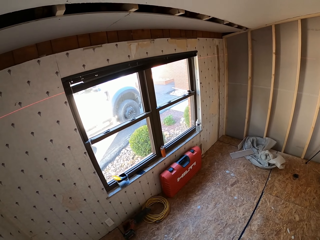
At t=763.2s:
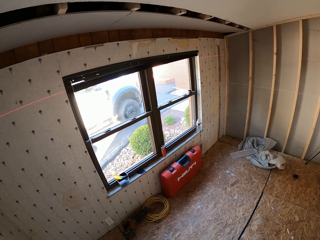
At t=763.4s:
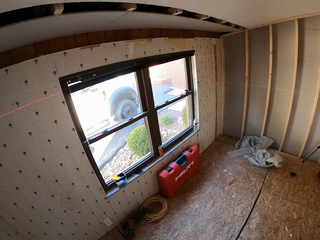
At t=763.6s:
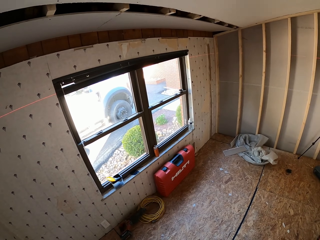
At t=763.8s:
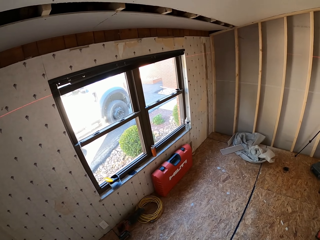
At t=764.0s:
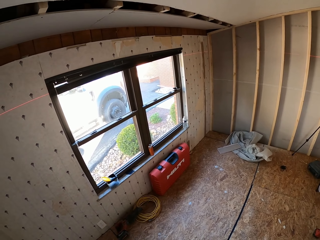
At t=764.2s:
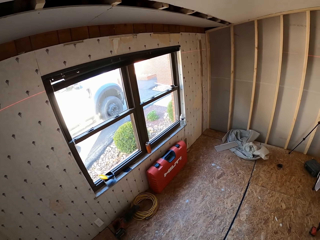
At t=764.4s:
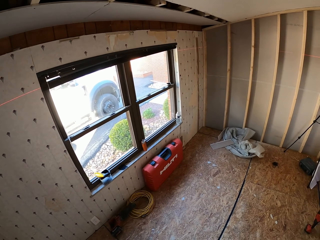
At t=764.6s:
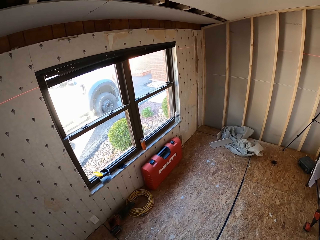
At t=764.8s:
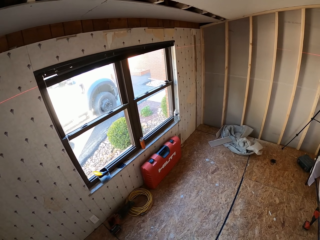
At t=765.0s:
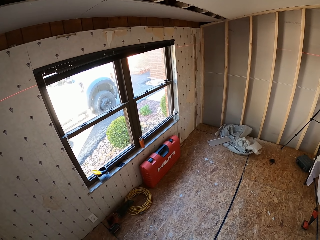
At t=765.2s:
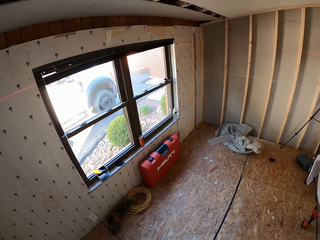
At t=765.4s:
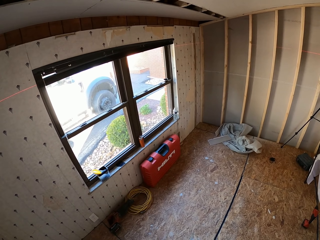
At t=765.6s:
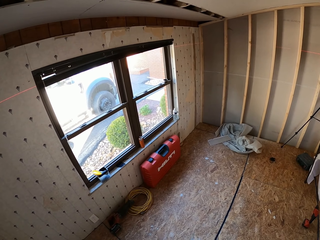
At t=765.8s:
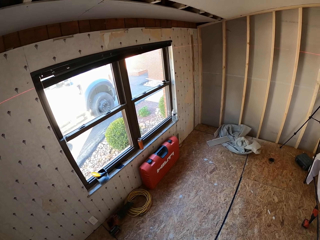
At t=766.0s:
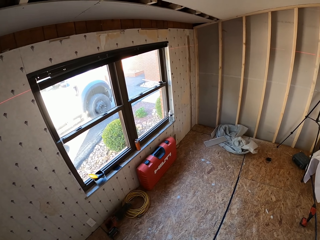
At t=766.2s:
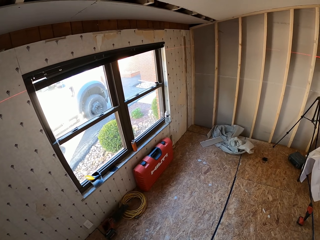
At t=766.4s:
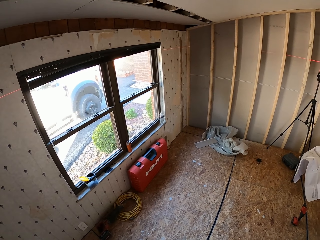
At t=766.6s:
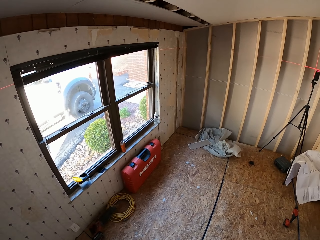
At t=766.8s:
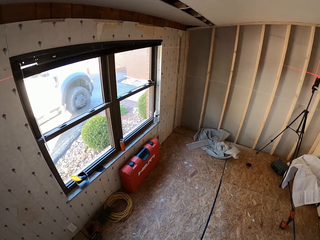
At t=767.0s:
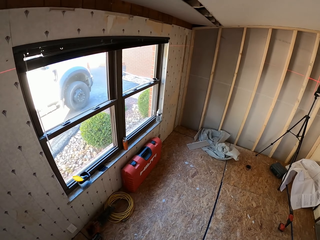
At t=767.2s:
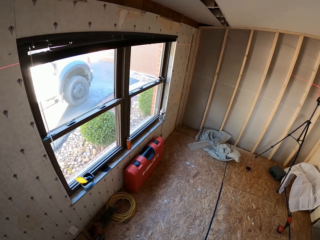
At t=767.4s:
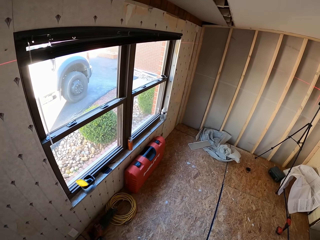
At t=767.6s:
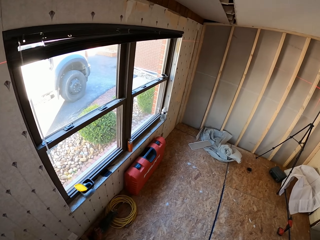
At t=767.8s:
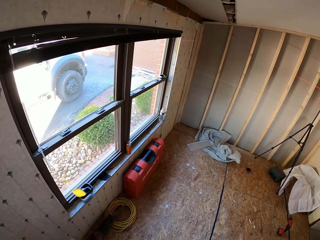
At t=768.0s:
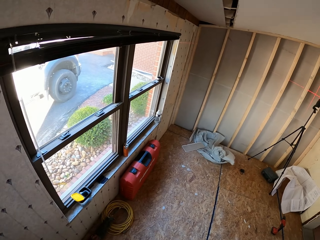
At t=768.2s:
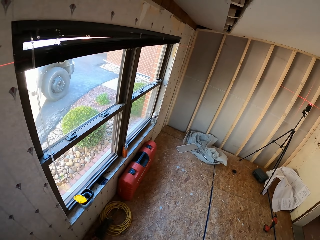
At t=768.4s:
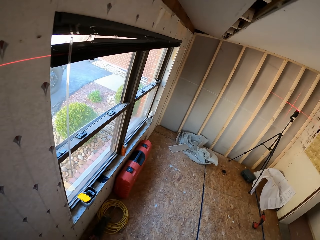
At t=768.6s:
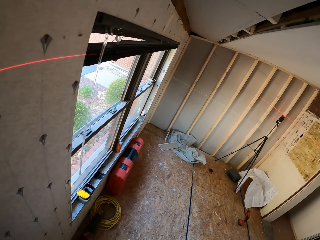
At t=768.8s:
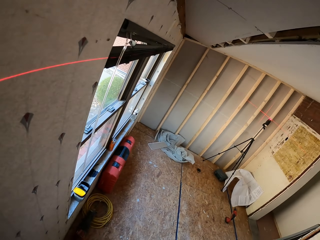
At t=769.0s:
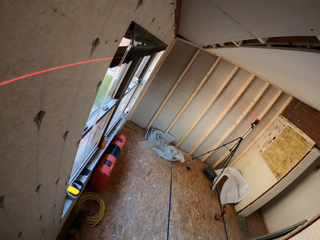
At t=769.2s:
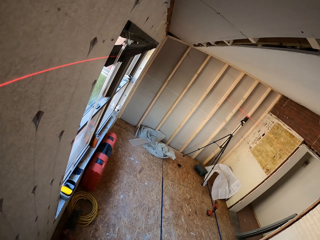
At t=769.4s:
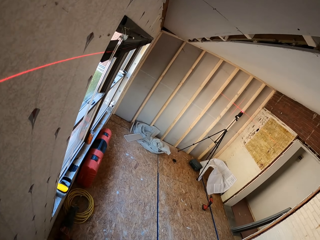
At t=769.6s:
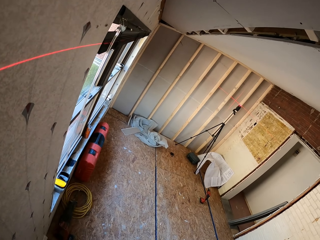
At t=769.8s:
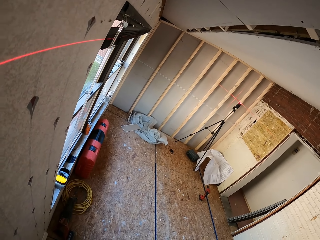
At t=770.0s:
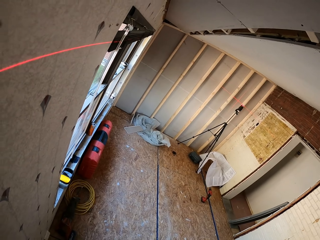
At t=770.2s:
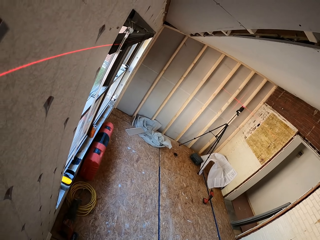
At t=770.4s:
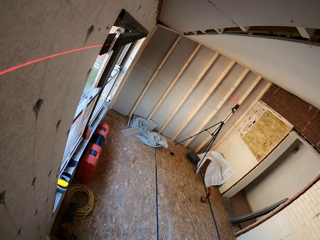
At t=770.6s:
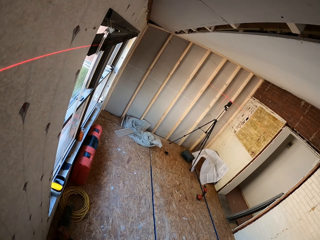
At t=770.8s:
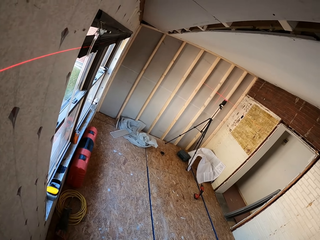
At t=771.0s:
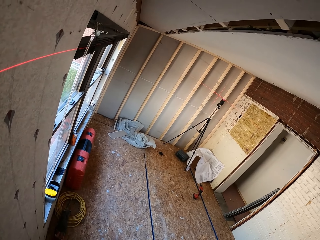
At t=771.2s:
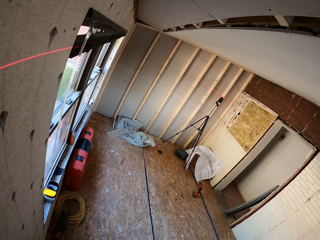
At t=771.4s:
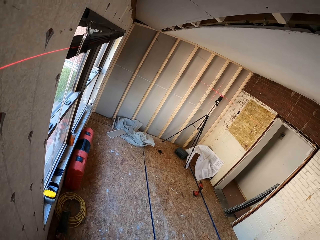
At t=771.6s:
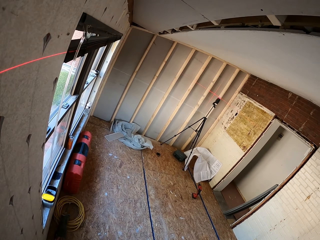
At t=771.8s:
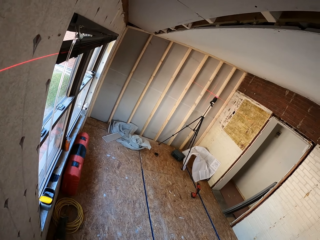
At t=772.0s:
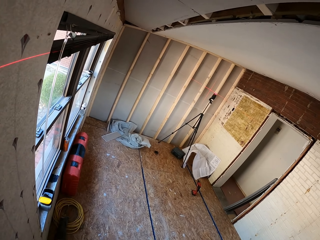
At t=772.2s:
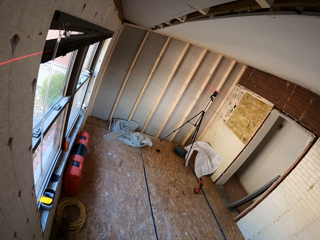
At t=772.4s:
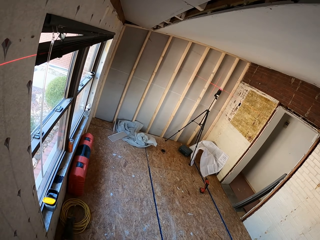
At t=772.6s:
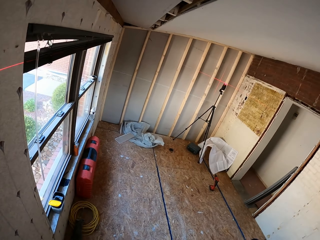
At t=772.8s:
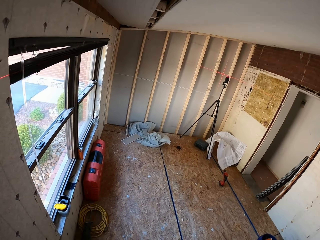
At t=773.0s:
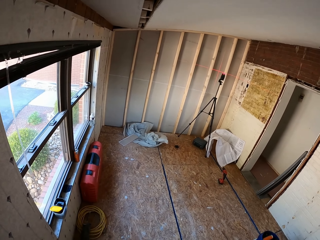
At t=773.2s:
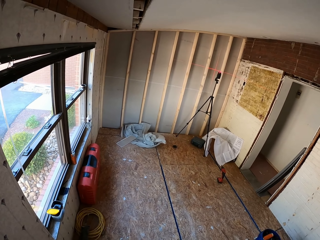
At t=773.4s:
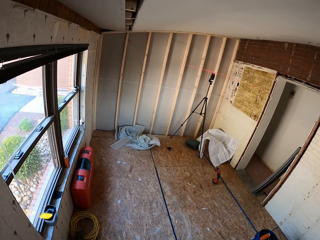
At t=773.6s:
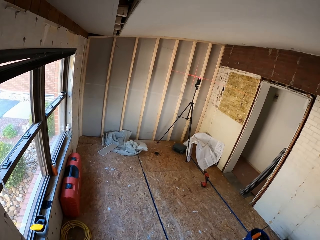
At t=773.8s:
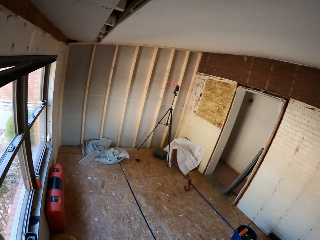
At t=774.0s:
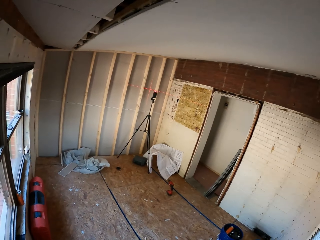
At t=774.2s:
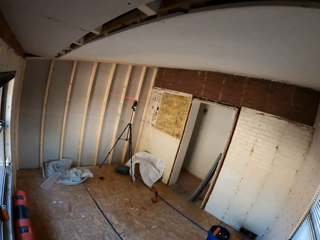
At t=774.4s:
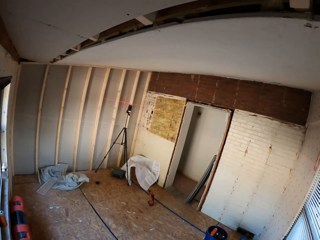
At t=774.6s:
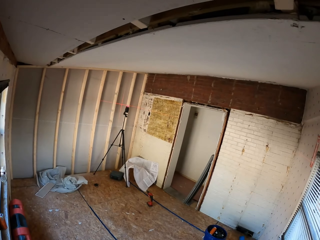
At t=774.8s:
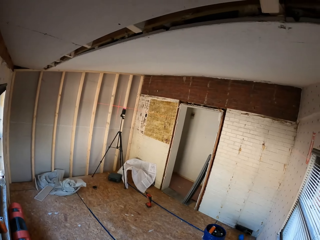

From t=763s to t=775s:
The camera wearer turns around. They walk around. They turn around.

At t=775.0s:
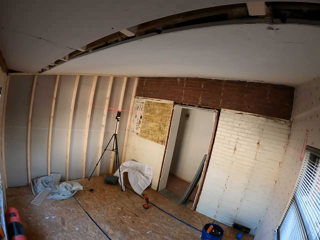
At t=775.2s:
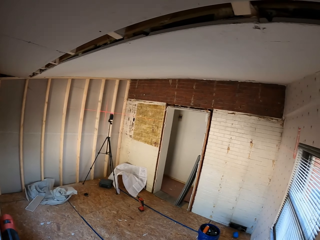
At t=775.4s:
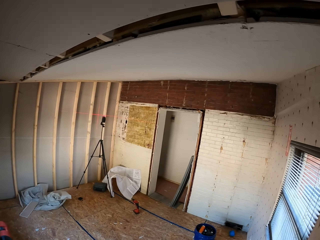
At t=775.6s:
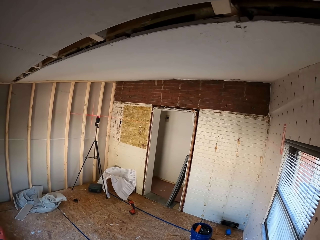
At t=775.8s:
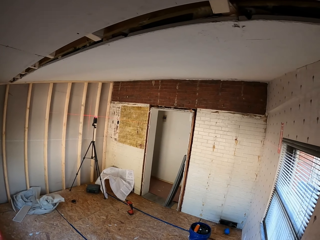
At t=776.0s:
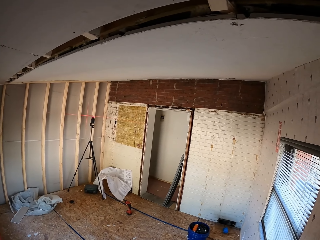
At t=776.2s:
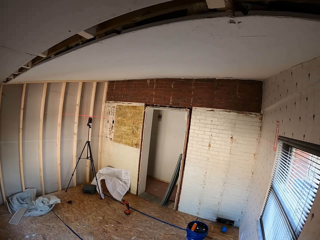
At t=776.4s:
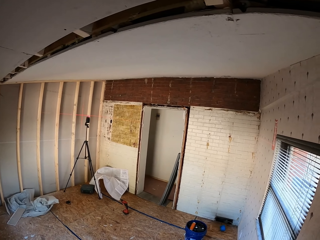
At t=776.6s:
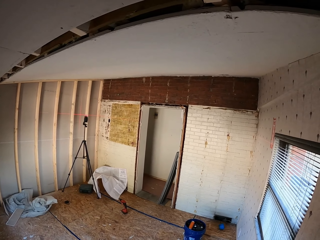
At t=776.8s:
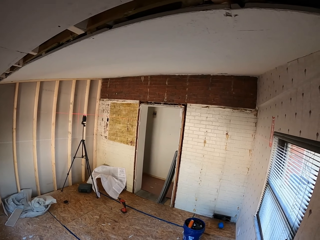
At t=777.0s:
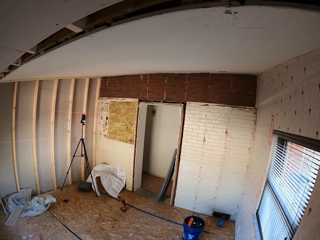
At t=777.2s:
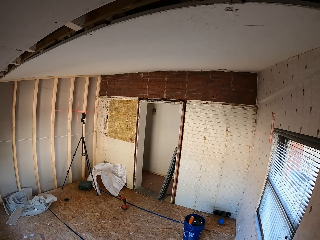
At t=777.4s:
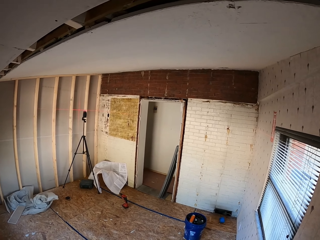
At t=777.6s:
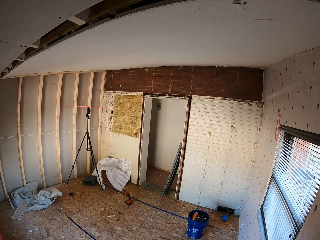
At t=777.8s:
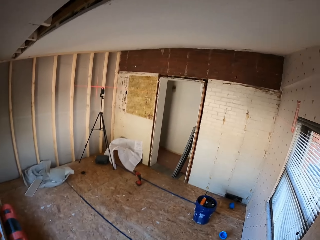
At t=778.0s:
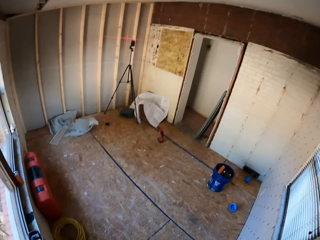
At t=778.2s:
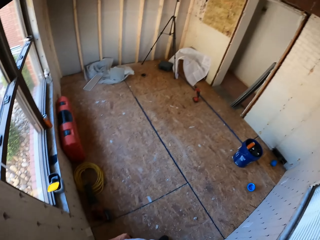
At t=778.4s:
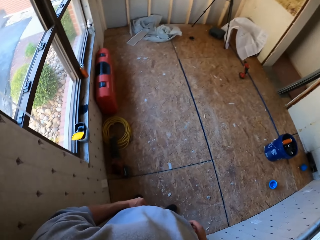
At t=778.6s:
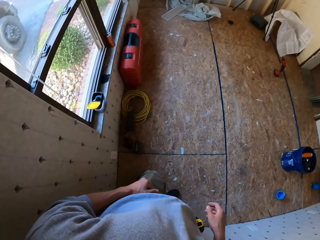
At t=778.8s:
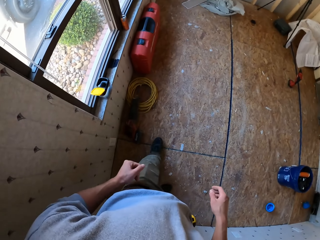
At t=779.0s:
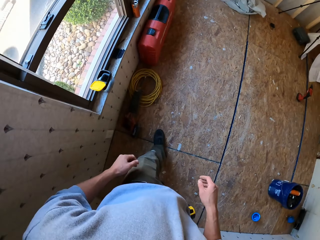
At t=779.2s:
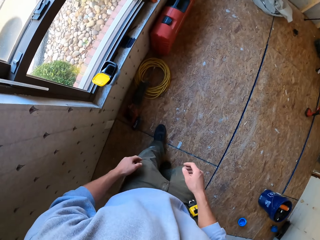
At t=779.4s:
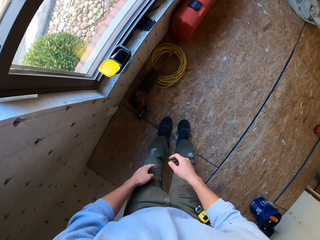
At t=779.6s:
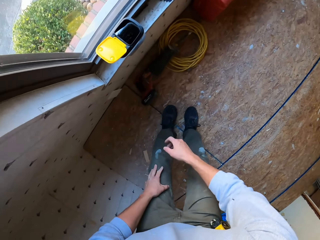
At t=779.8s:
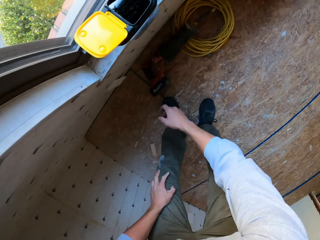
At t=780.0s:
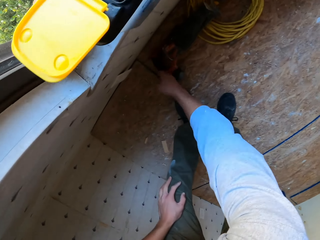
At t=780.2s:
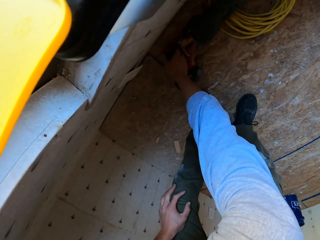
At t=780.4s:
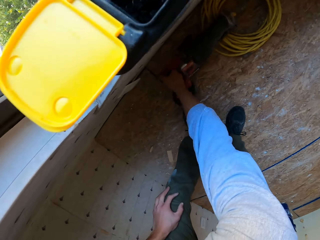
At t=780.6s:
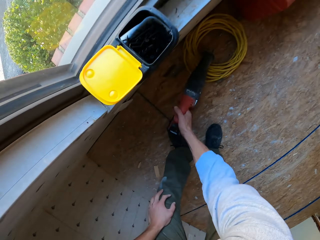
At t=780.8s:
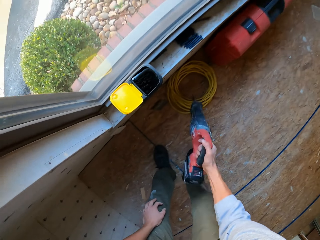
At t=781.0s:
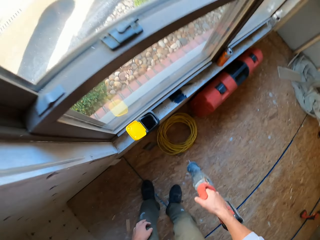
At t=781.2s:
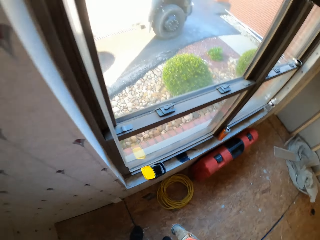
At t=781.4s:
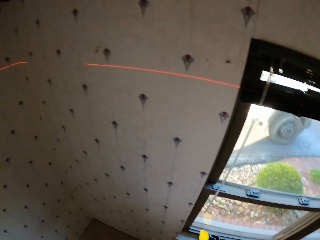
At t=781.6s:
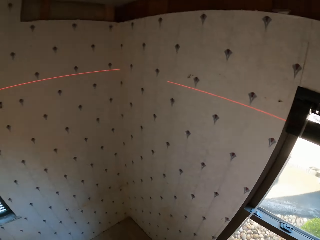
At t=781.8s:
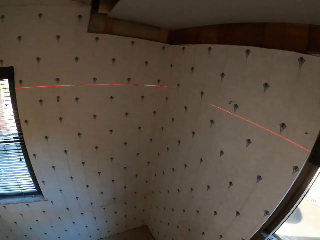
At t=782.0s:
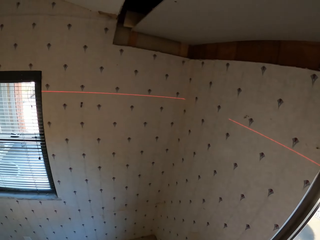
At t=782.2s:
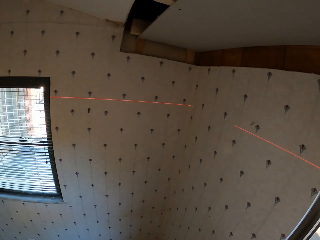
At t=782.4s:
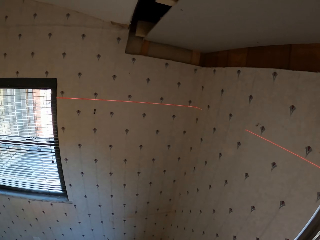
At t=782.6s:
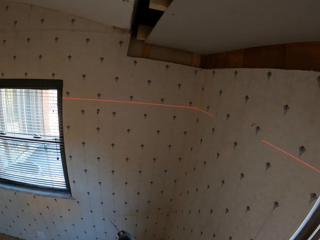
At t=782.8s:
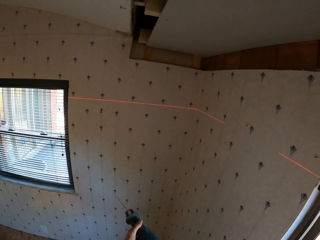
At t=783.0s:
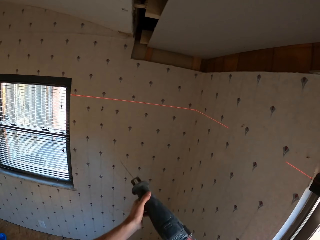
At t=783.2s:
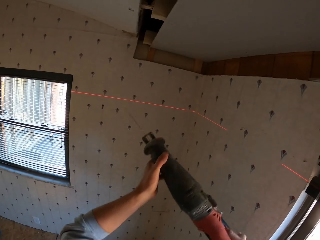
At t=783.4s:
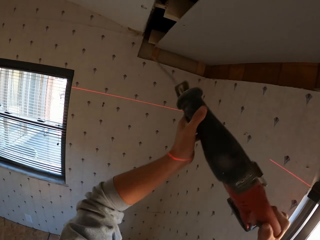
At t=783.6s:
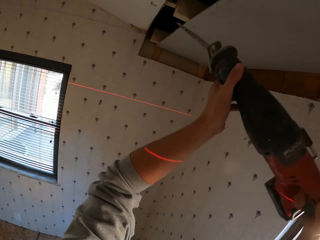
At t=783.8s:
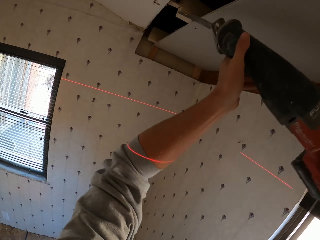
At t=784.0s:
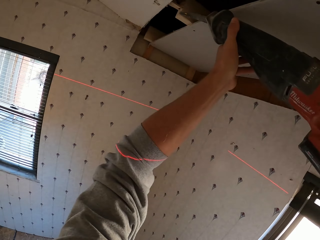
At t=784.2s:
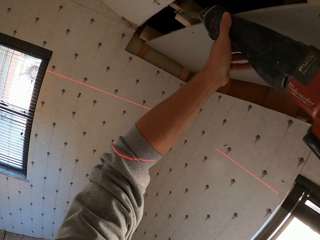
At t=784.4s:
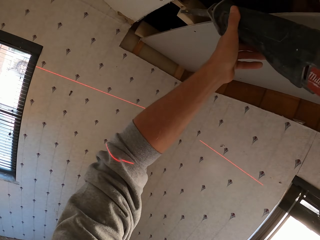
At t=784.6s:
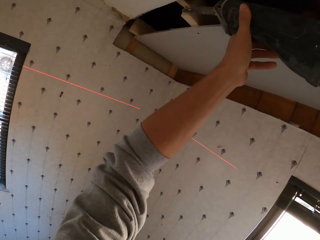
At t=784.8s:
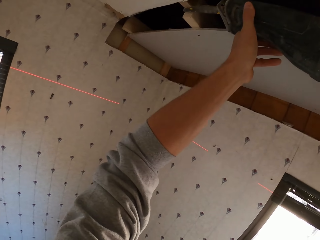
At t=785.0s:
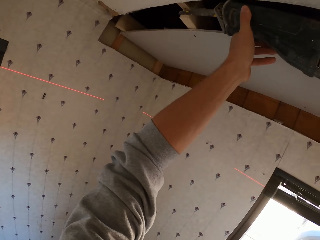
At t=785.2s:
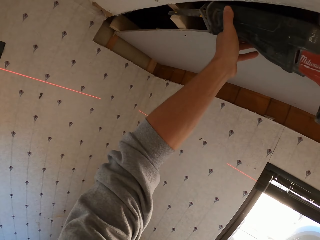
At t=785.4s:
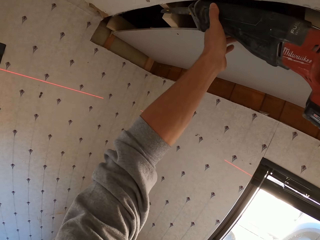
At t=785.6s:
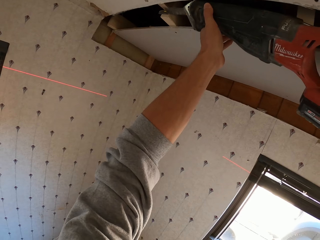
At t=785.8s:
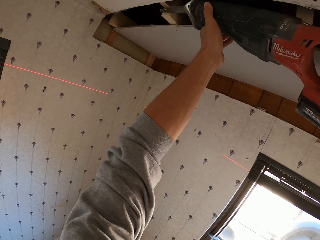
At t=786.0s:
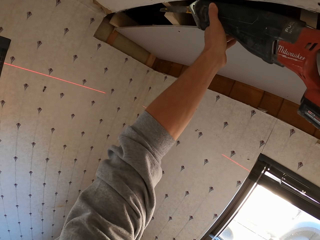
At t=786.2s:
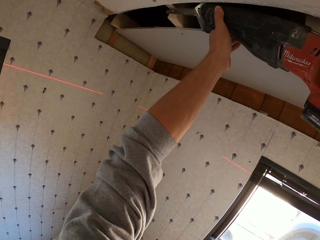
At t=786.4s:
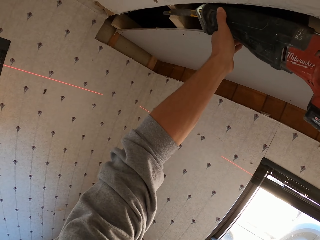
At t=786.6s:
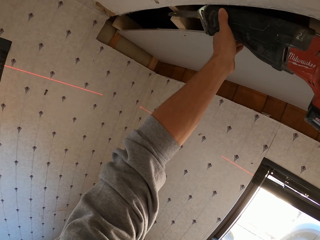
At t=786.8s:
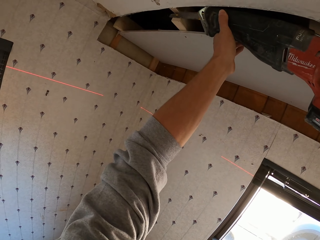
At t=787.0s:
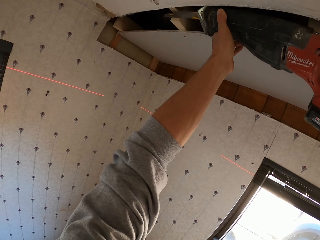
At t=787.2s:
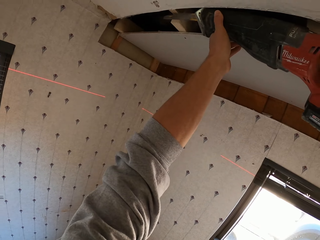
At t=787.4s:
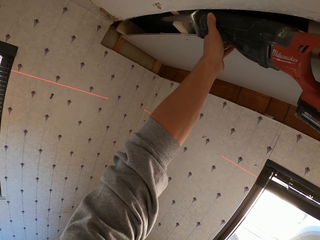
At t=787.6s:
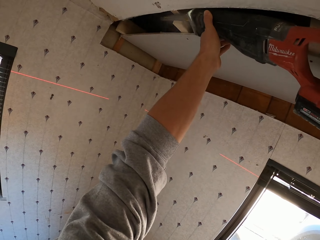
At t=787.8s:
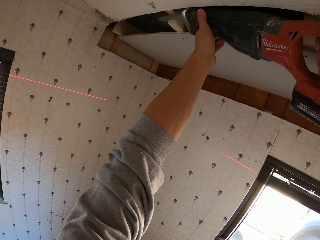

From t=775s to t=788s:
The camera wearer walks around the apartment. They bend down. They pick up an electric hand saw or saw drill. They stare at the roof. They turn around. They pick up the saw drill. They cut wood with the electric hand saw.
